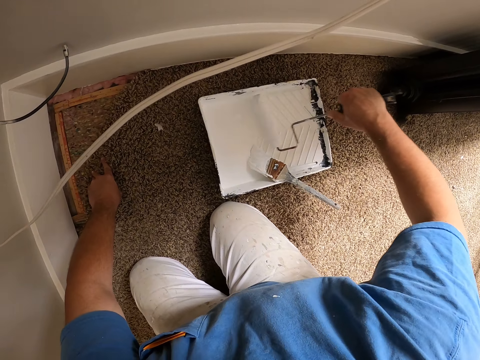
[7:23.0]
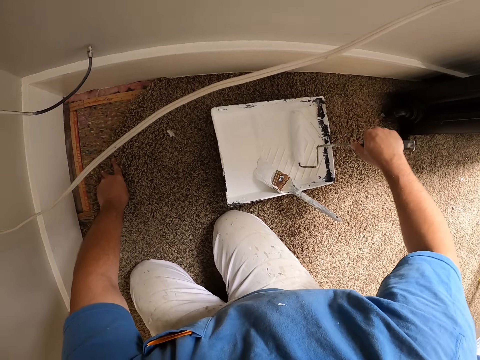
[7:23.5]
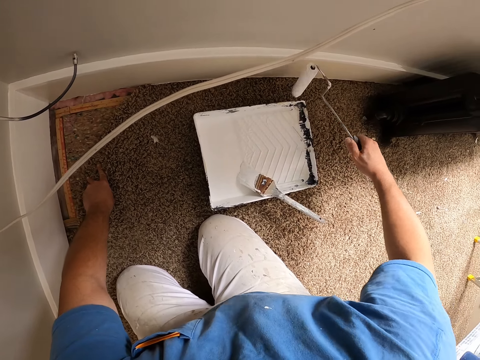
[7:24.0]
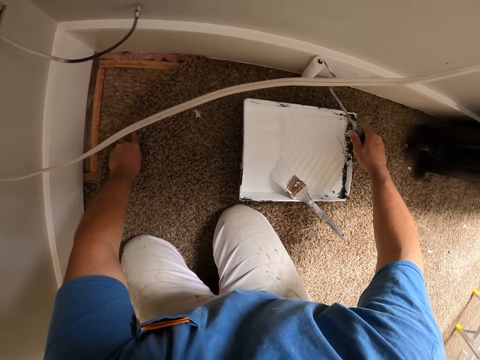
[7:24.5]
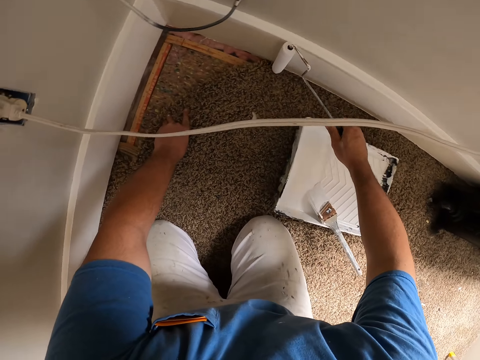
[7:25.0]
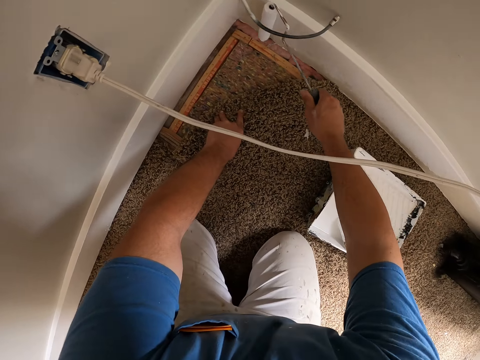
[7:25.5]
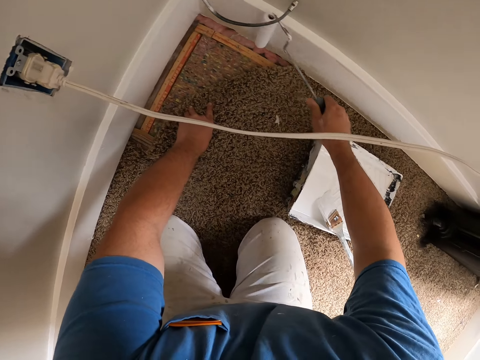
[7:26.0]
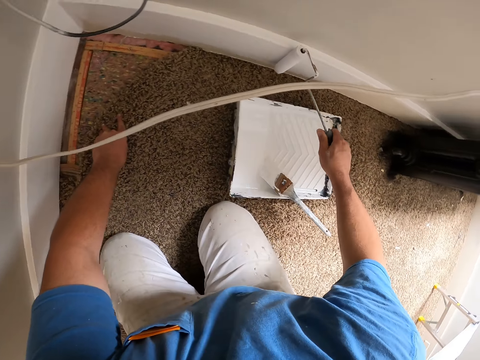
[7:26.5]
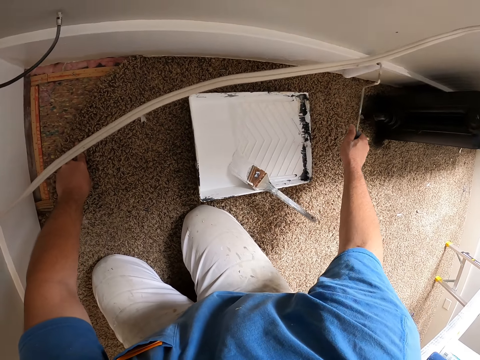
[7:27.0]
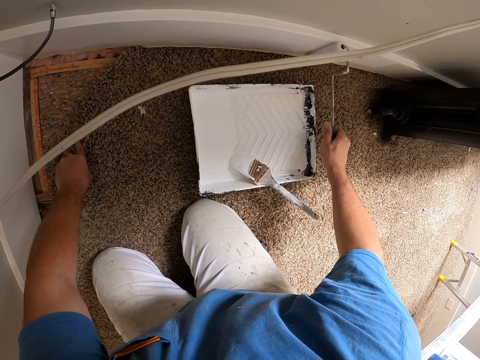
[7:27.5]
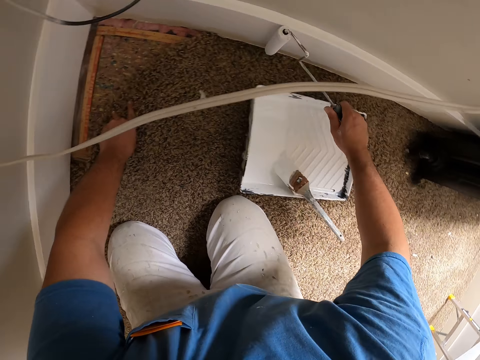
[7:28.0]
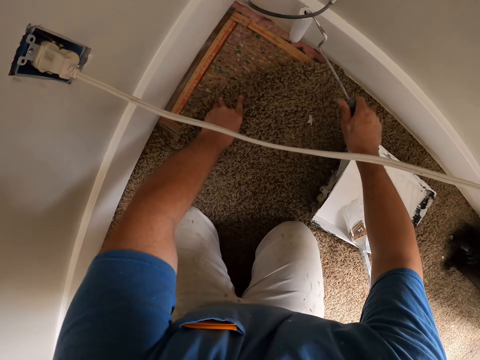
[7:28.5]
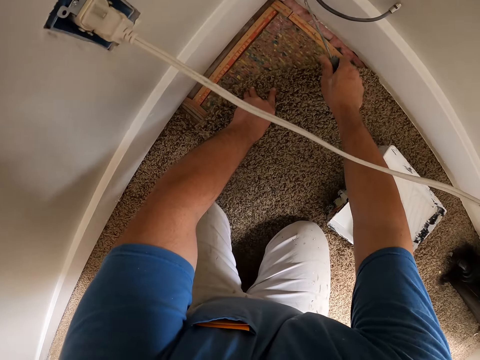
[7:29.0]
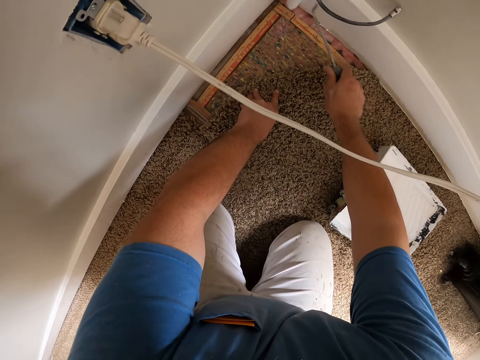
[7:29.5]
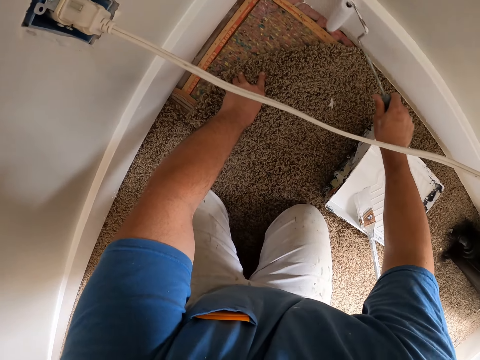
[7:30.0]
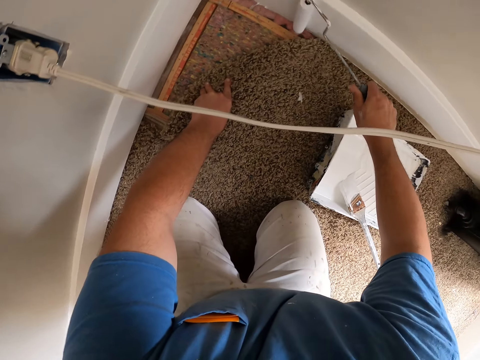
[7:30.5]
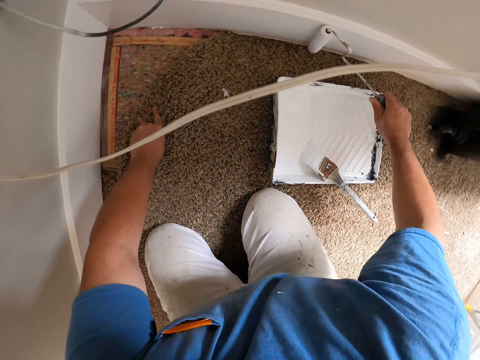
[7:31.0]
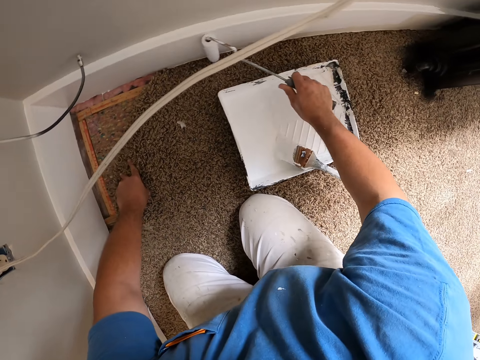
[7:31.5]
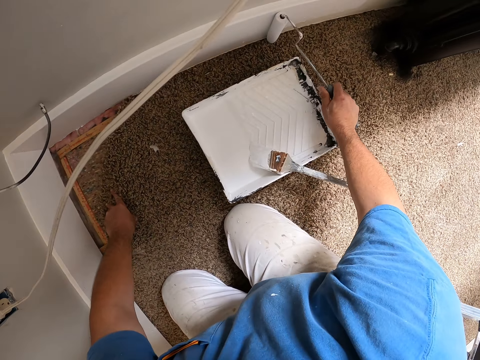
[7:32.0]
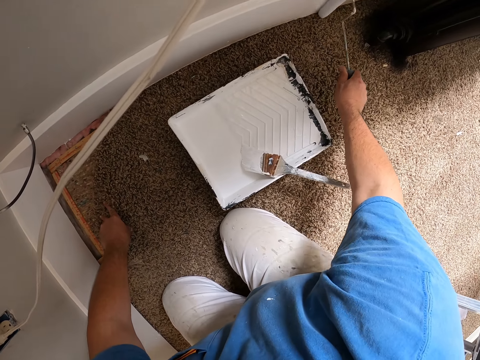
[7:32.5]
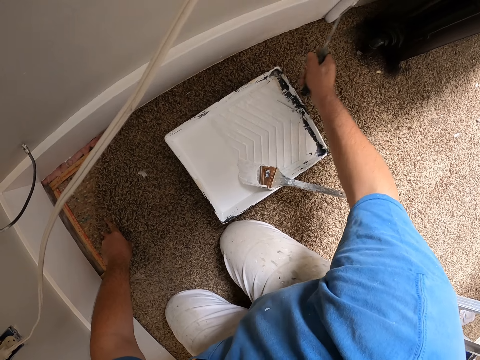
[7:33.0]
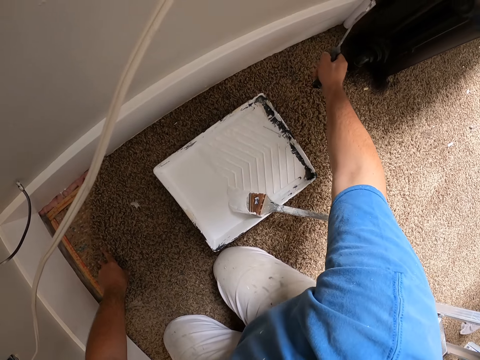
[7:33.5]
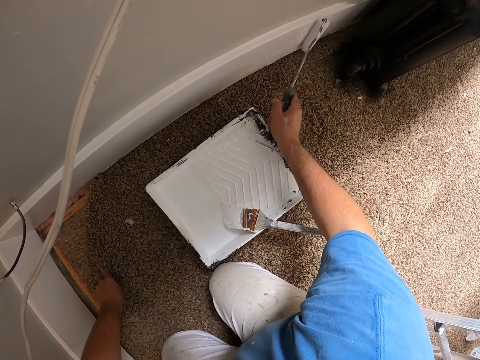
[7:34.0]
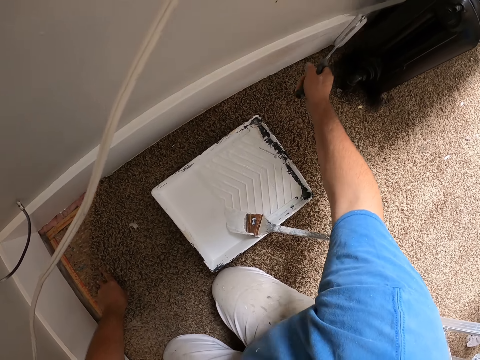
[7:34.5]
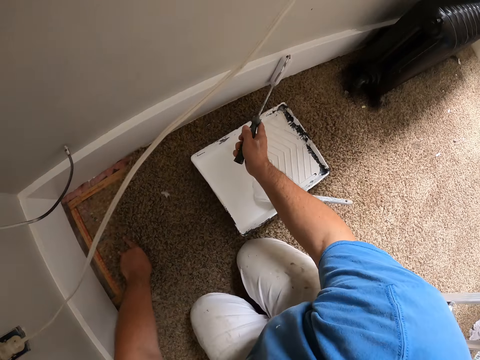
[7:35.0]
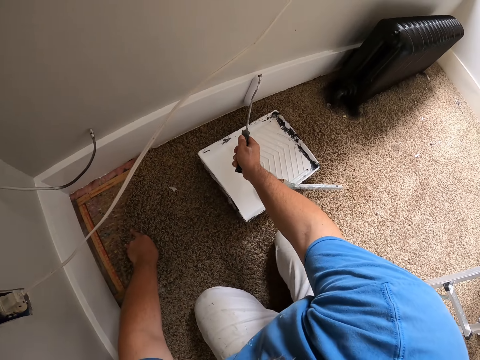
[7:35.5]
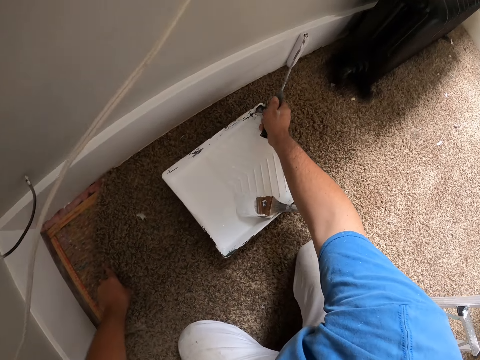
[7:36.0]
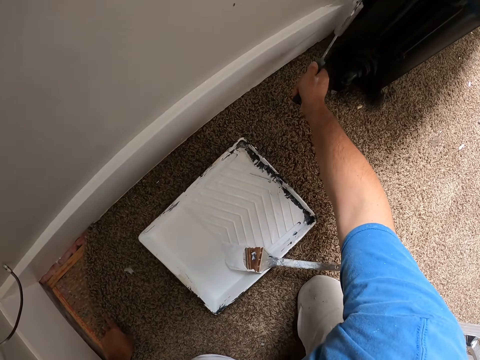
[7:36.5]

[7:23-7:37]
The camera wearer rolls the paint brush in the paint can. They paint a wall or baseboard.

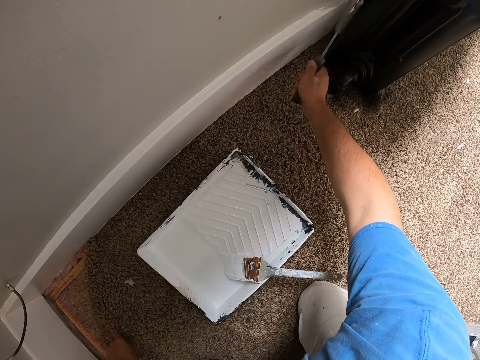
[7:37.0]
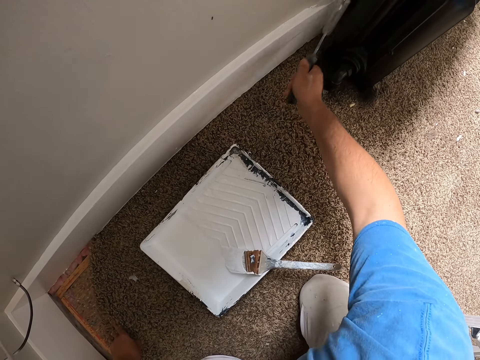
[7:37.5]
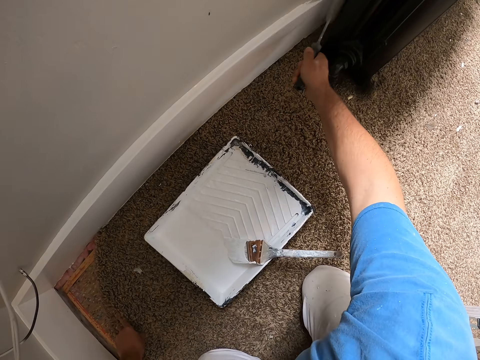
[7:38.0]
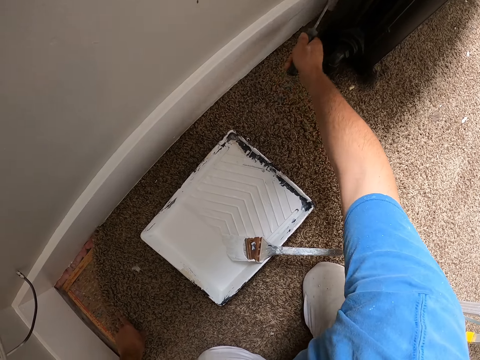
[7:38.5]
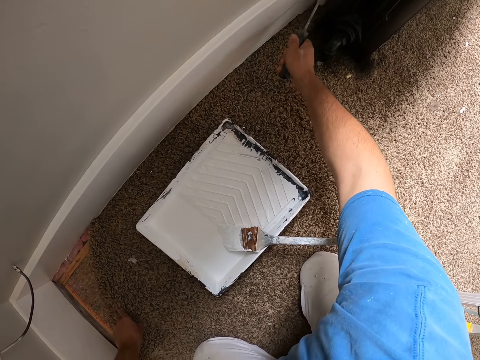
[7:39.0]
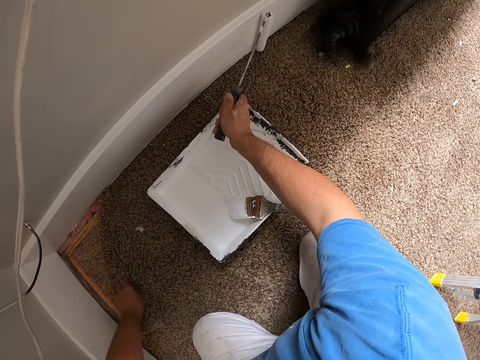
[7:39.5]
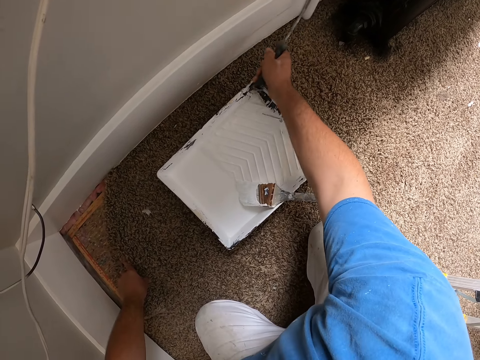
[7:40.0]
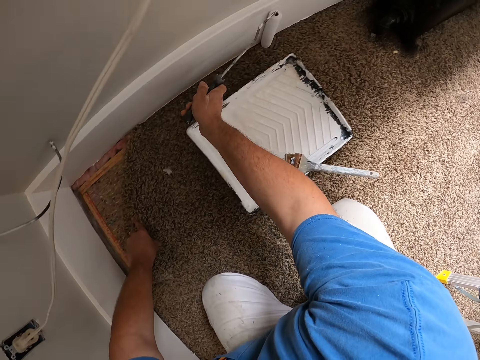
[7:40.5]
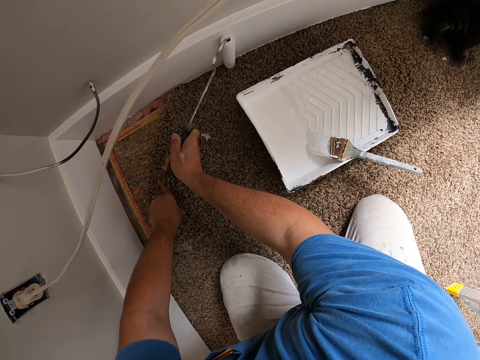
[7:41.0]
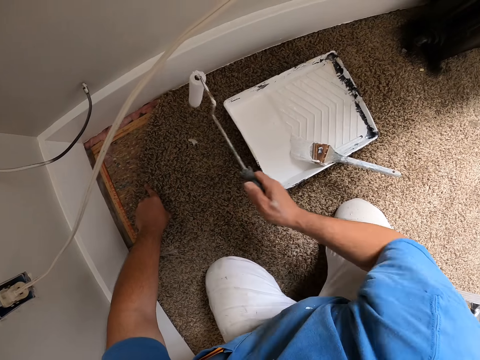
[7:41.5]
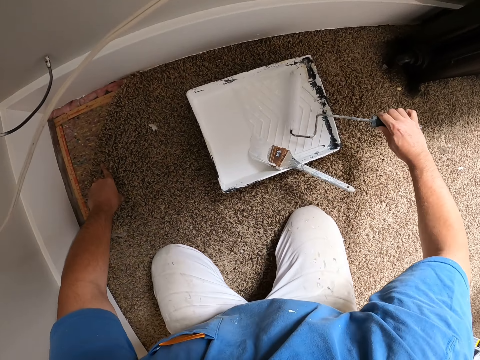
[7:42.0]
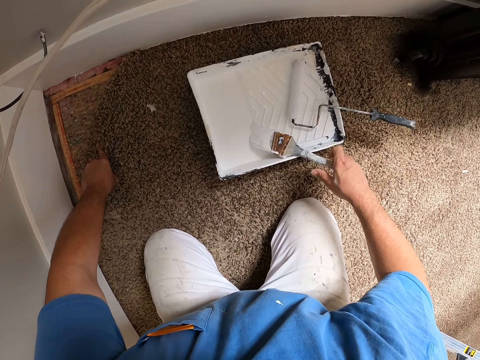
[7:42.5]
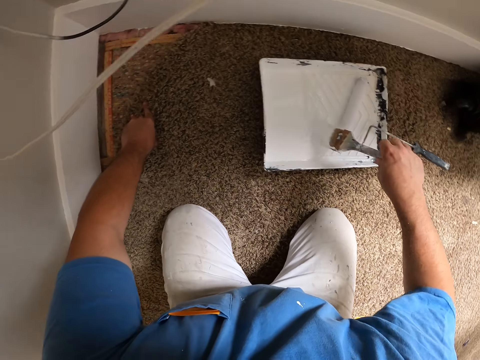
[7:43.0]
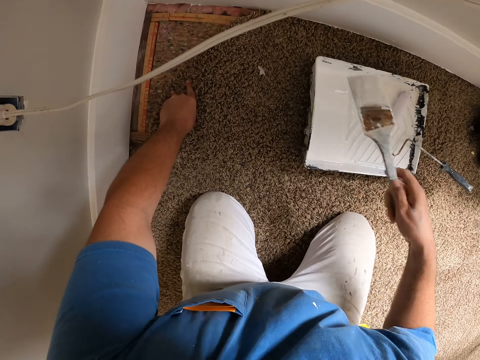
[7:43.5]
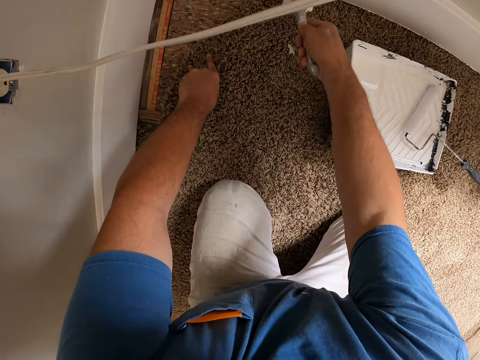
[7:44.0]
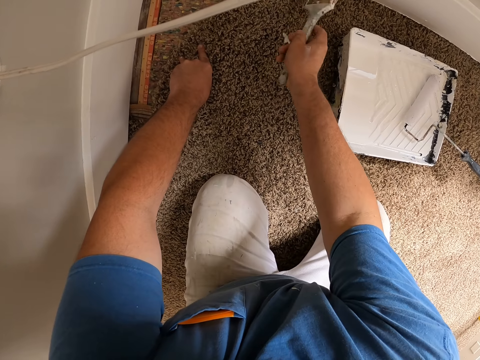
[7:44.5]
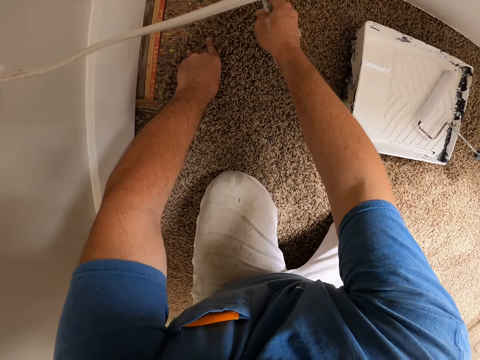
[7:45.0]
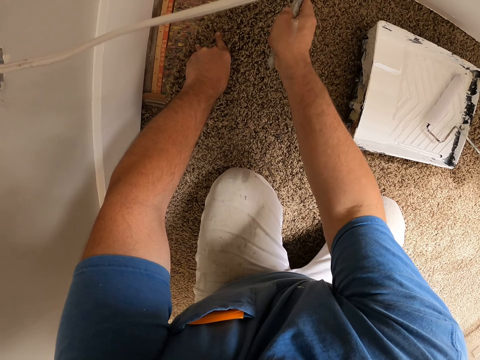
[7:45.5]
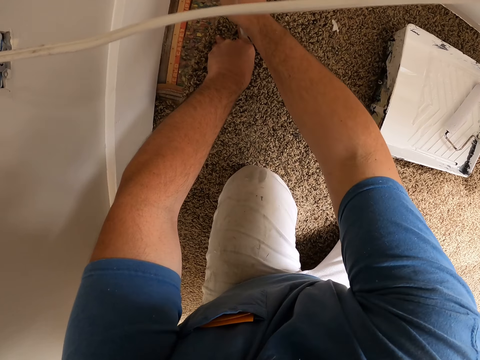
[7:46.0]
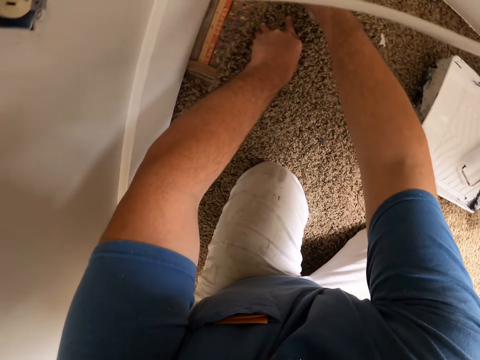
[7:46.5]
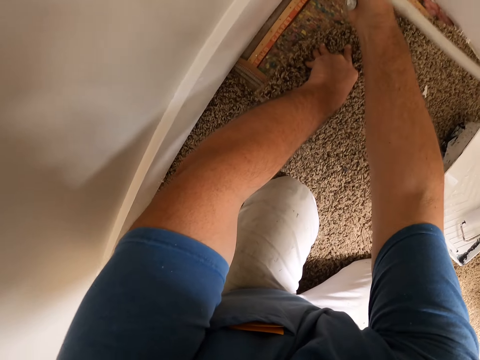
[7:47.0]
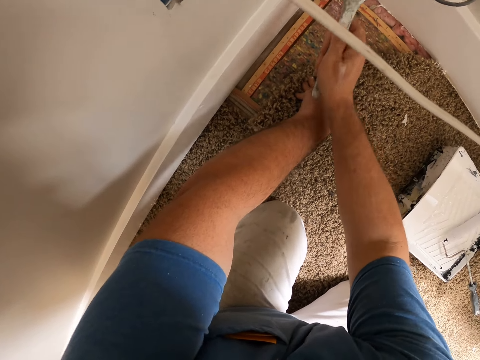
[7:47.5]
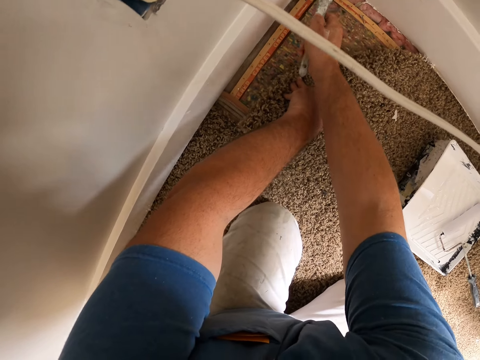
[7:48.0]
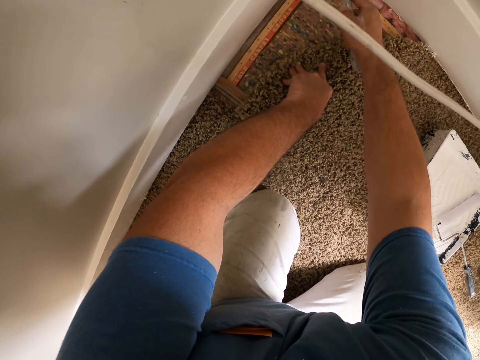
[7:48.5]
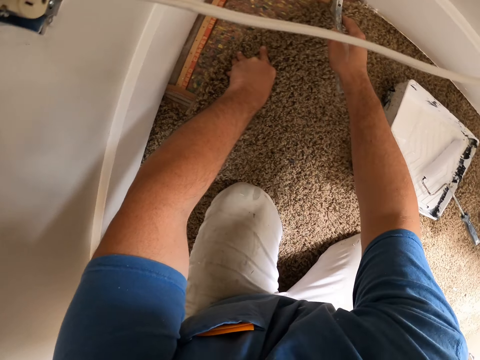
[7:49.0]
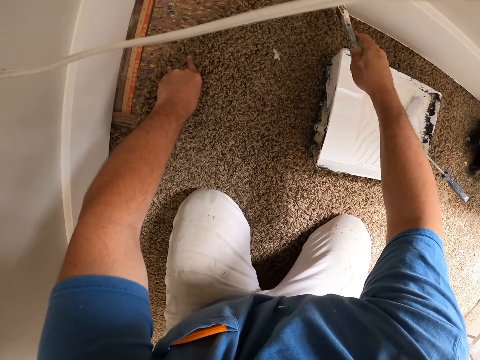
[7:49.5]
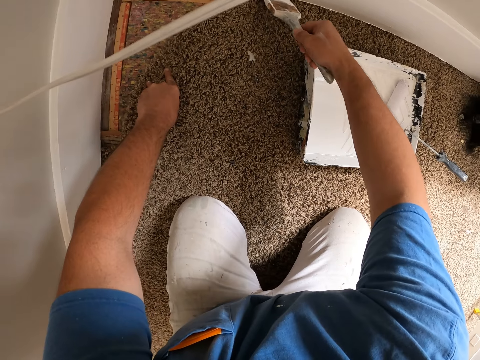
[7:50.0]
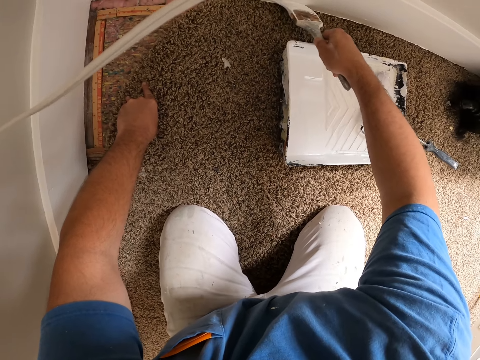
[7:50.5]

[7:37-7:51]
The camera wearer puts a roller brush in a paint can. They take a paint brush, dip the paint brush in the paint can. They paint a wall or baseboard.
